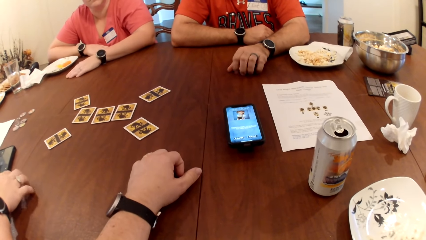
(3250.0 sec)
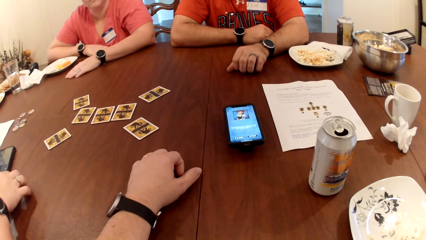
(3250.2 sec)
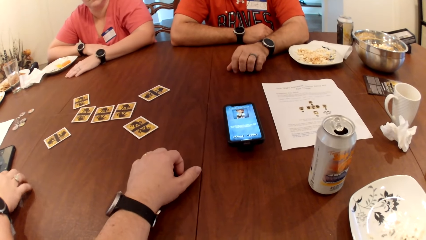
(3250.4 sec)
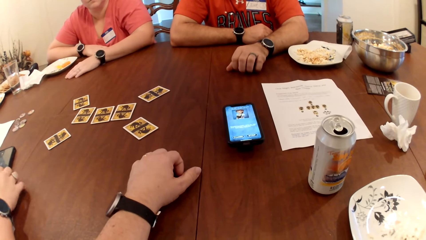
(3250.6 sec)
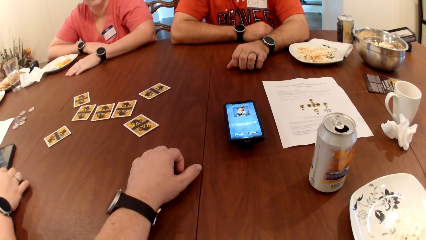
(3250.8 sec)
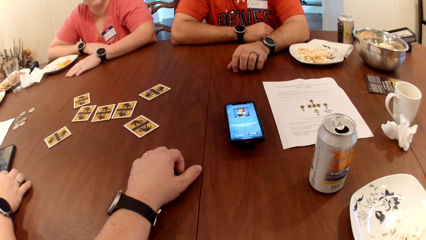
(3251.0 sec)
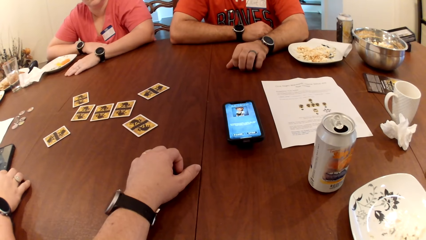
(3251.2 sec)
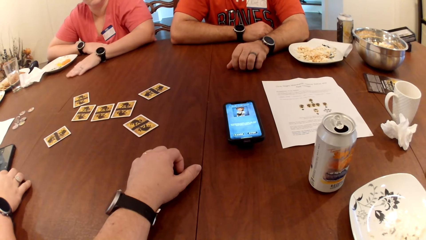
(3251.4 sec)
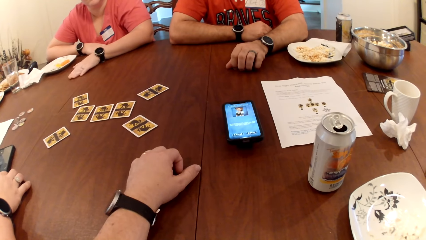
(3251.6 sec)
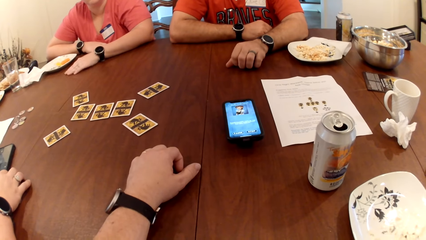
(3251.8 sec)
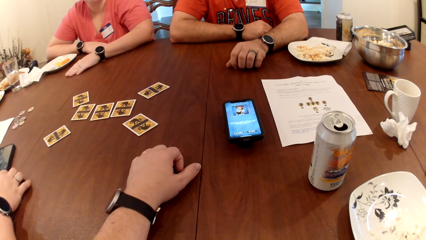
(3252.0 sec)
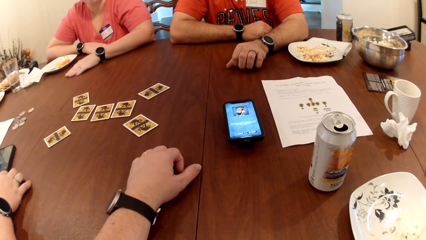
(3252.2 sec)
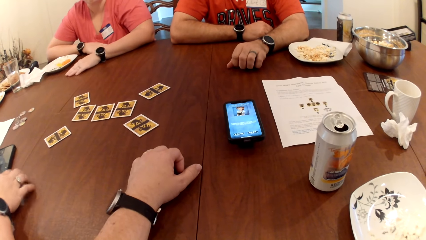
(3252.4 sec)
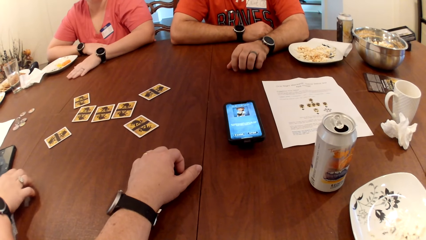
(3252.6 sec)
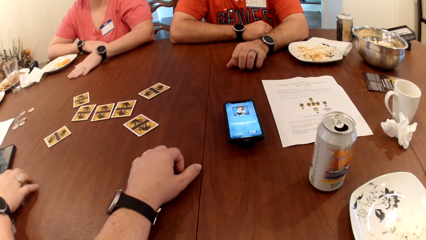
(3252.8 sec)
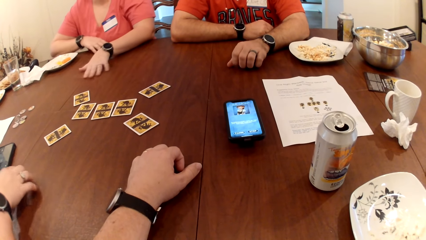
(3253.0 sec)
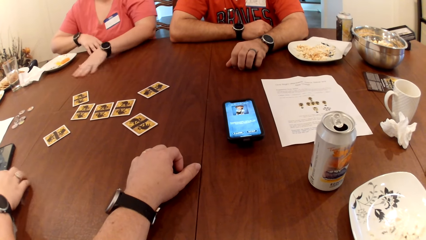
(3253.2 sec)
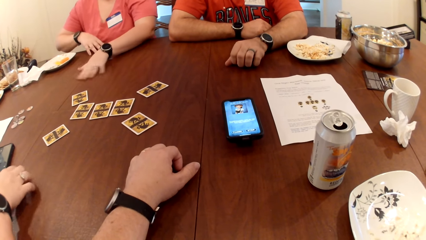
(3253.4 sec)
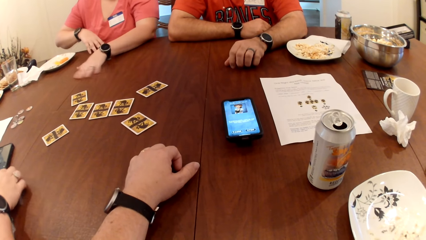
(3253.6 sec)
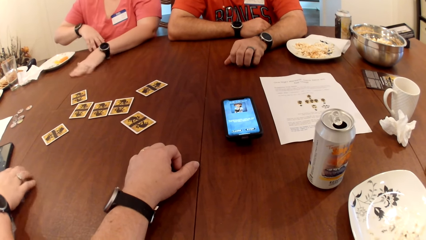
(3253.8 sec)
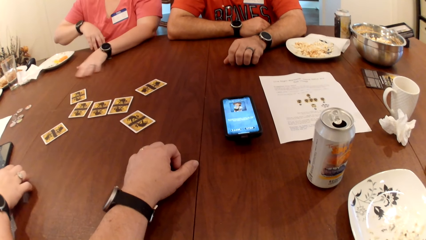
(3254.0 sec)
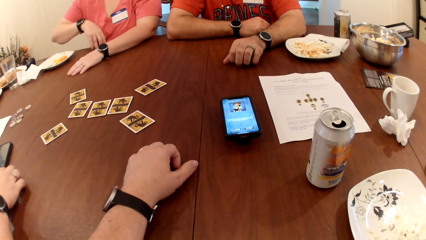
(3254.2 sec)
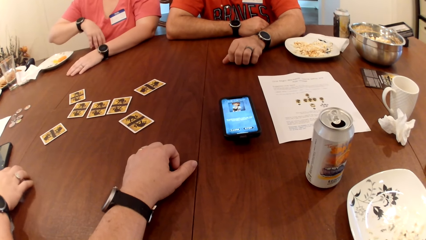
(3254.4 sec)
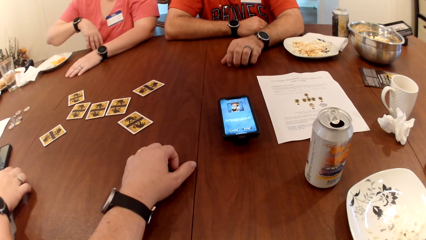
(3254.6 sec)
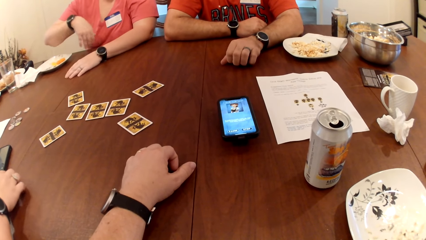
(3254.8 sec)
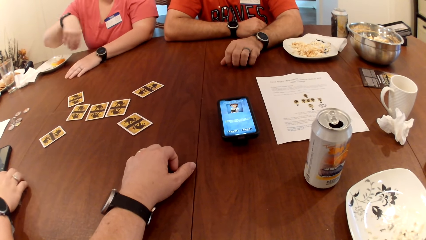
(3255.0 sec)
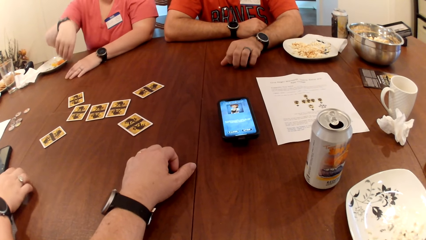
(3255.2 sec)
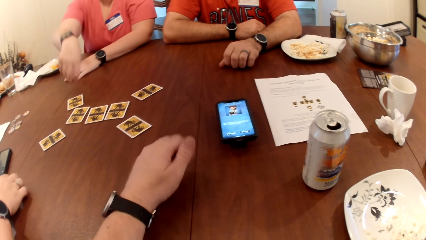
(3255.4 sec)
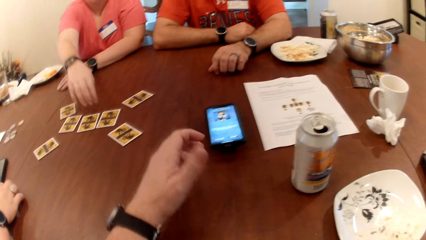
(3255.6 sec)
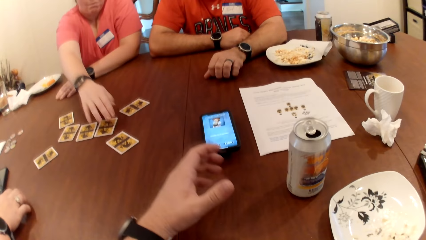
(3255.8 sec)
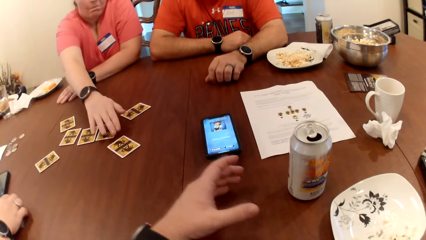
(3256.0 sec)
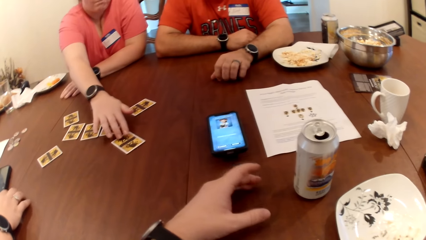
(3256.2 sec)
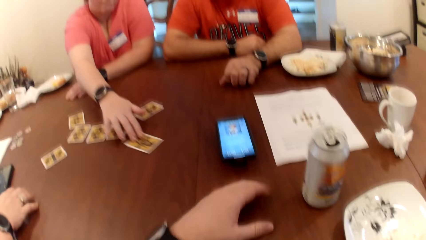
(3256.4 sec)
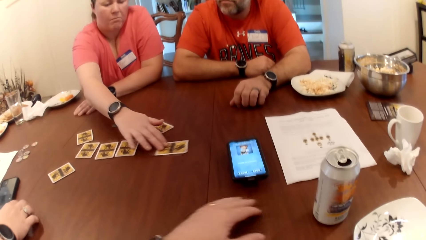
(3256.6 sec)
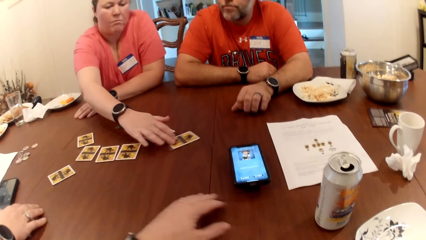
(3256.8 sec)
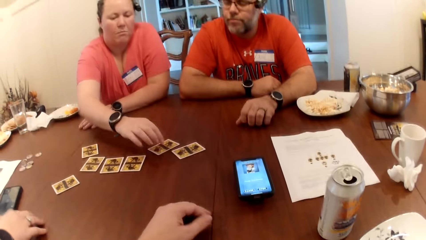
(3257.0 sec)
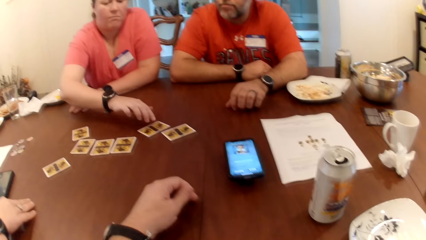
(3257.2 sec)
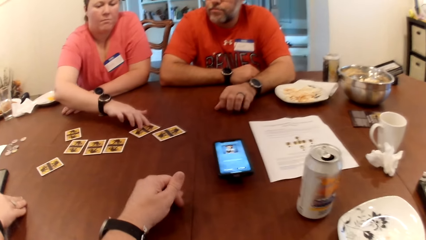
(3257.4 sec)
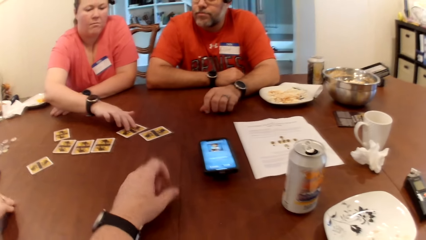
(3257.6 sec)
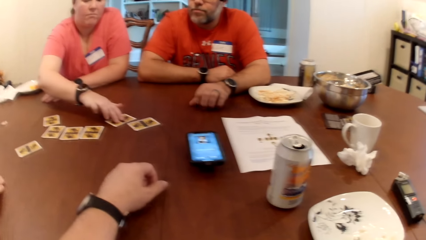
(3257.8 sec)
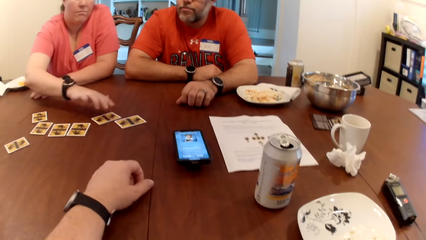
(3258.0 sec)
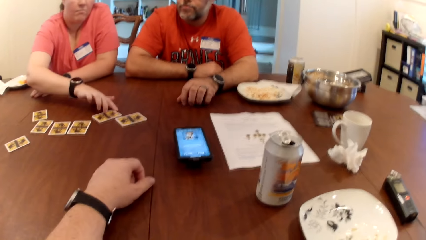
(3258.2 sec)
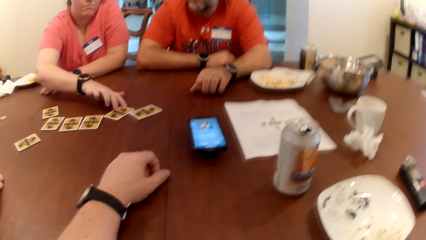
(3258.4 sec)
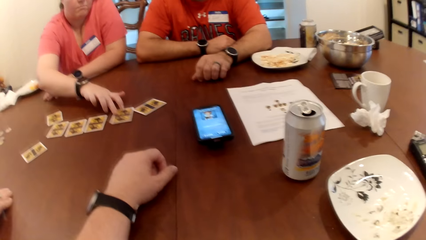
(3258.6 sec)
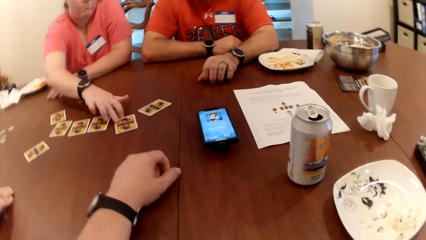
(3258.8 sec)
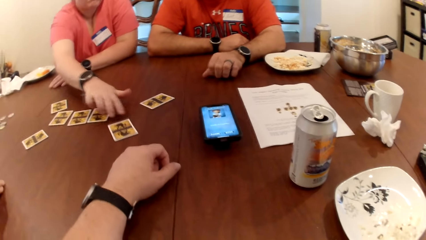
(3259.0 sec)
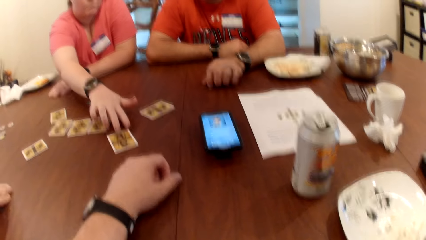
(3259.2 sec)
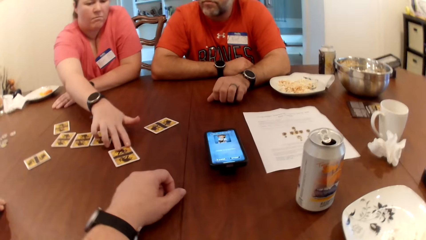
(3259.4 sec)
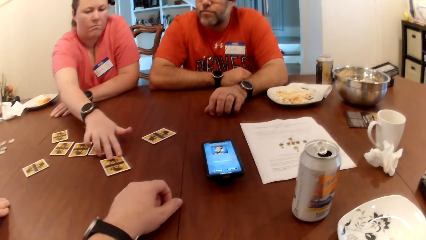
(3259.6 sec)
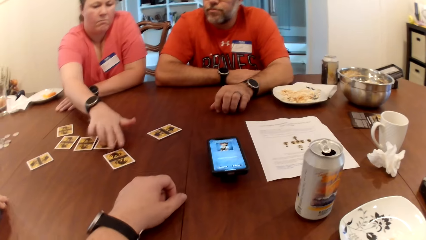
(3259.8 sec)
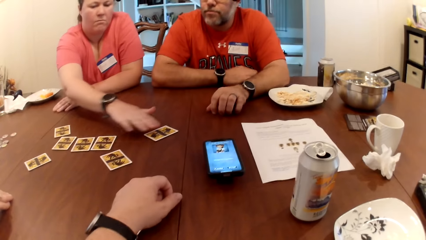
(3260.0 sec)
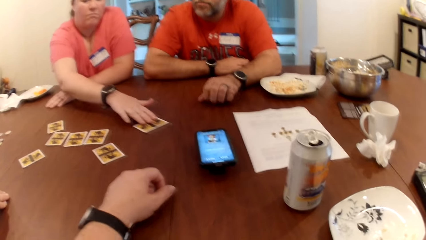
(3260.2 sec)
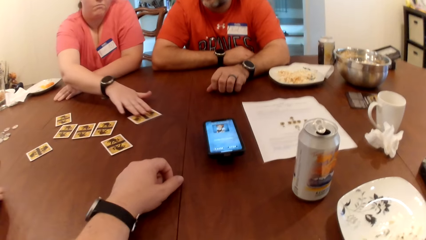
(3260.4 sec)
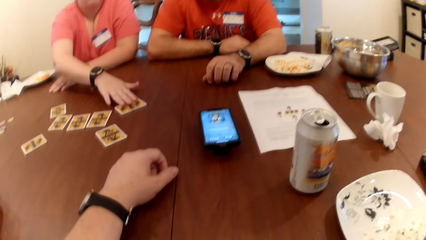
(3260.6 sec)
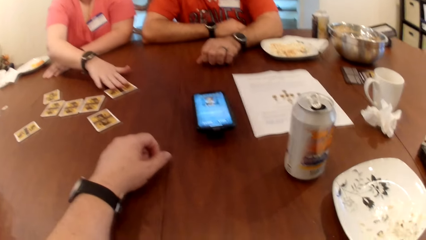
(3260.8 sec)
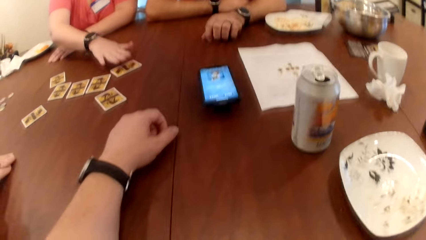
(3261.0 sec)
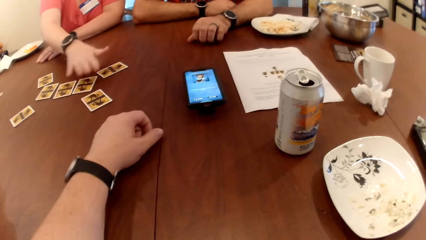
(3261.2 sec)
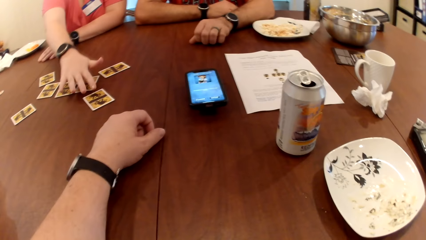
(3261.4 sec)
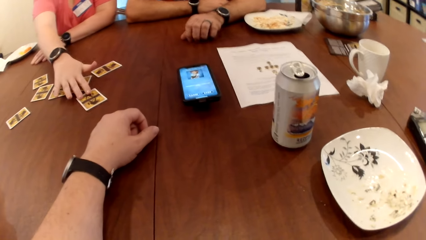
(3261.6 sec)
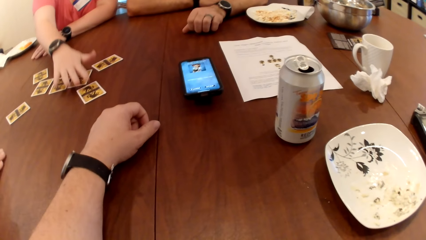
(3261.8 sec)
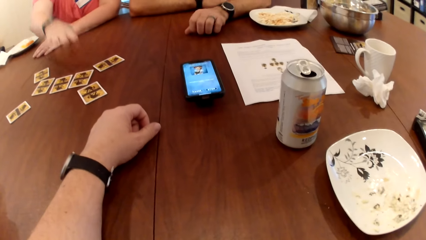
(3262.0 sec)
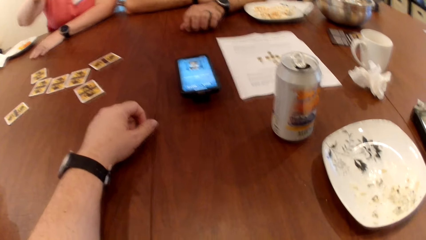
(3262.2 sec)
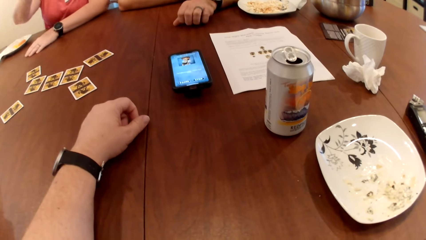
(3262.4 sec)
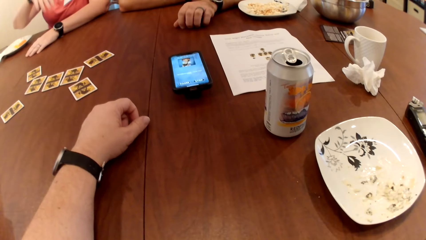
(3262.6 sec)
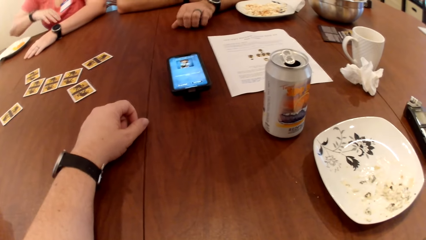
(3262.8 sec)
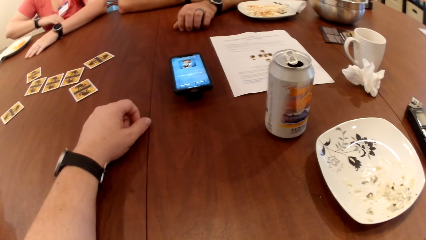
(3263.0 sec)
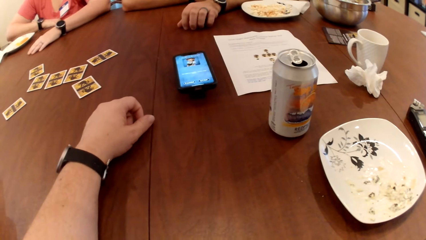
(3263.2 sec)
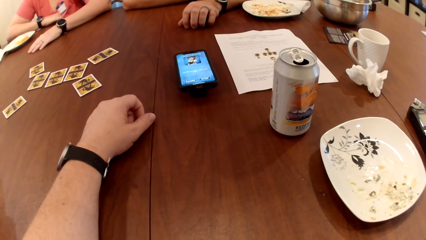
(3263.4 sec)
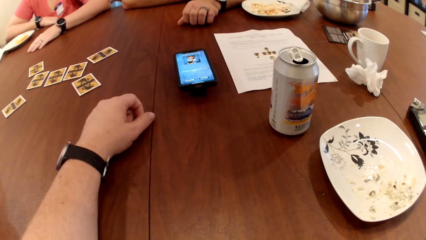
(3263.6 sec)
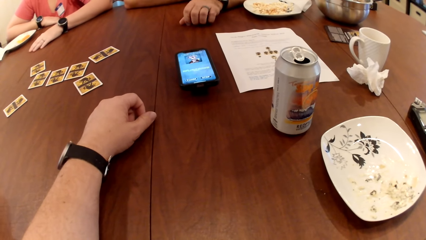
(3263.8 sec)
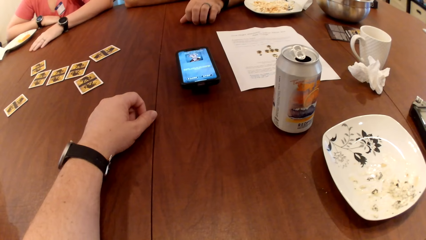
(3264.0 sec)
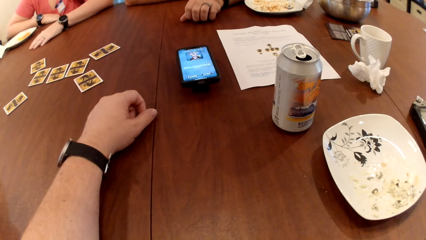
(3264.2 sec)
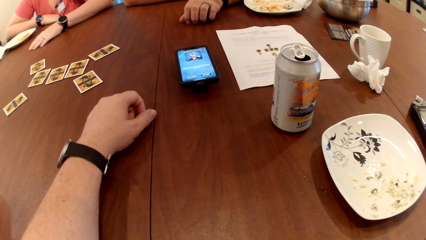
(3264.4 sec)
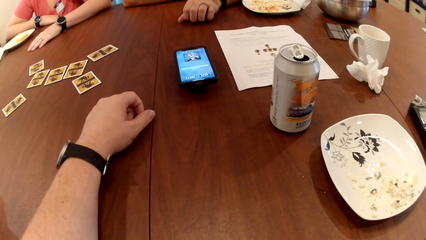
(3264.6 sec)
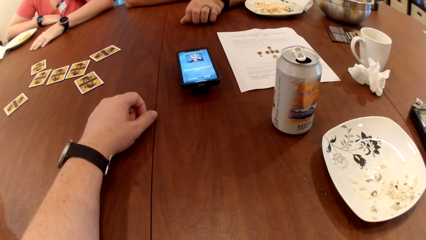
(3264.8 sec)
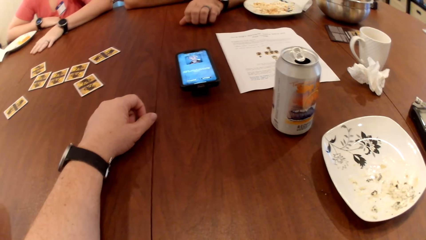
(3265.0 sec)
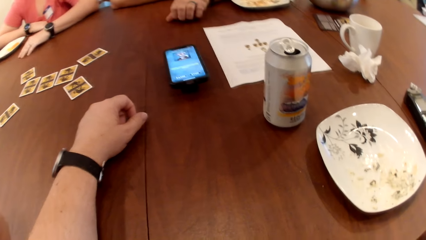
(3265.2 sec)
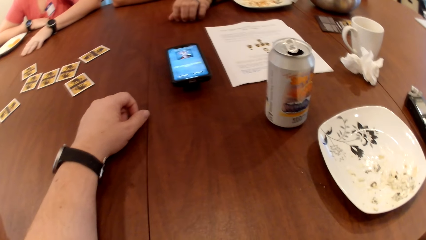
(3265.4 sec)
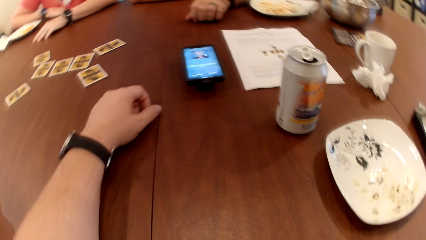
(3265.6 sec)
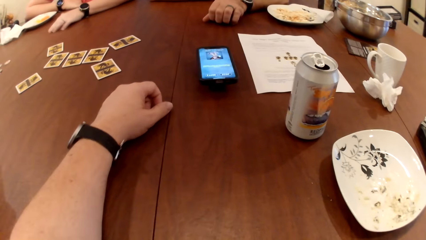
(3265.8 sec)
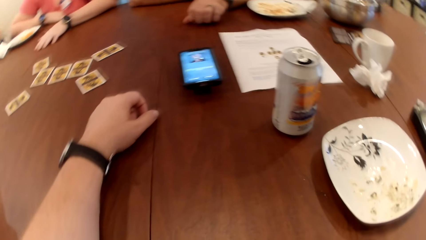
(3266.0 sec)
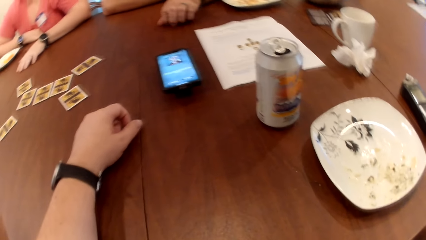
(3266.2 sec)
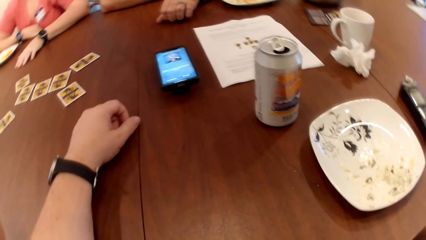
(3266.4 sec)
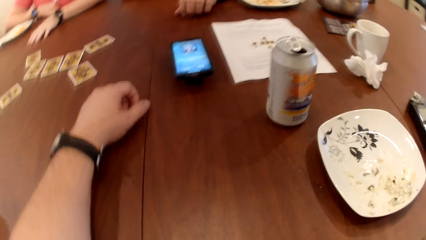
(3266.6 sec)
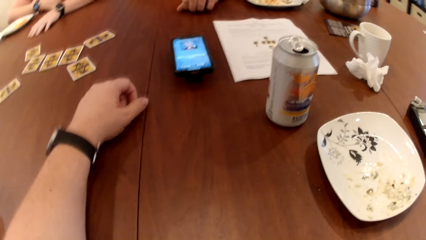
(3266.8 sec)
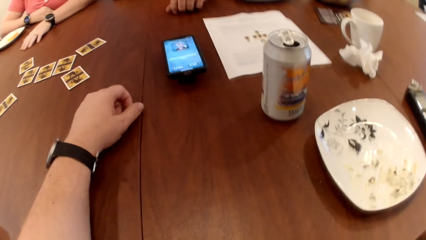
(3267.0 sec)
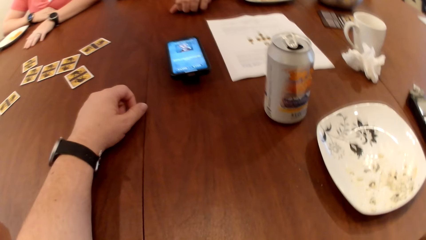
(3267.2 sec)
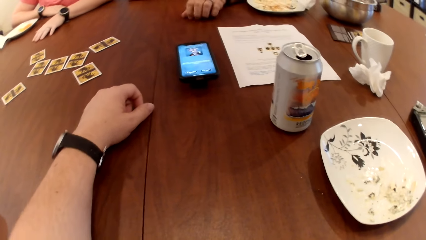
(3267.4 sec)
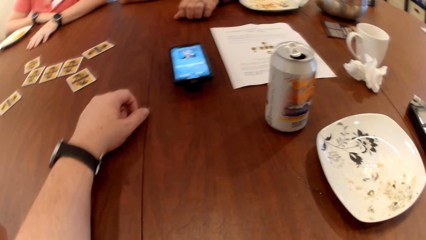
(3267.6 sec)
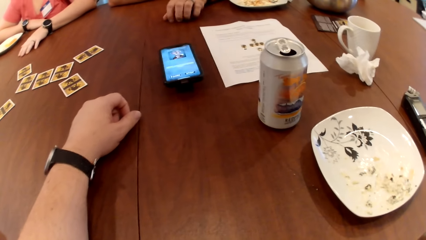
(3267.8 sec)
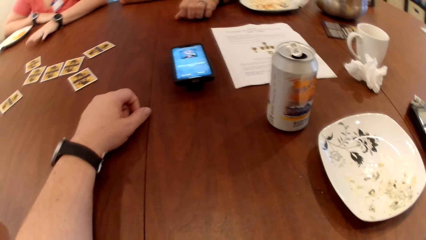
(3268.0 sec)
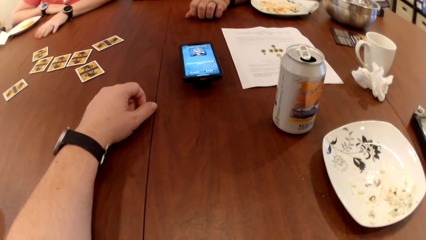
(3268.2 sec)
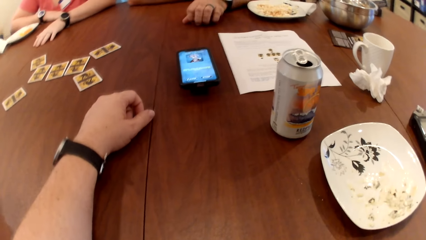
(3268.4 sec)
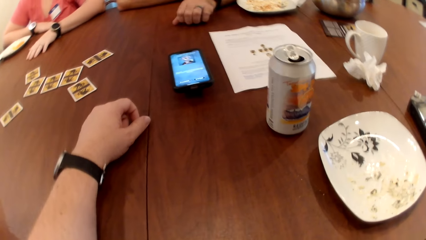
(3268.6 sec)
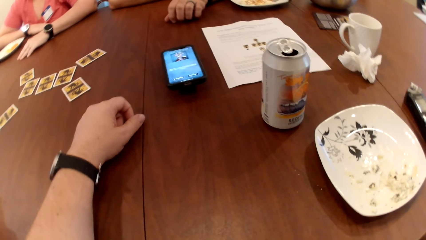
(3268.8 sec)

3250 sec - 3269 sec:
A woman picks up a card. The woman drags the card on the table with her right hand. The woman moves the card. A man scratches a table.
